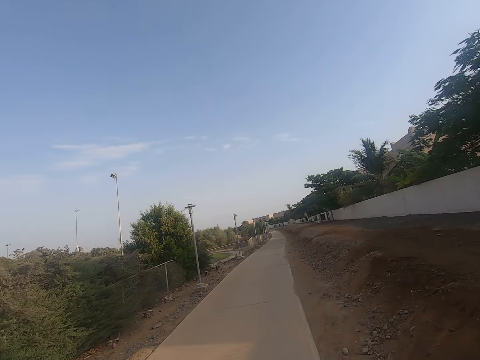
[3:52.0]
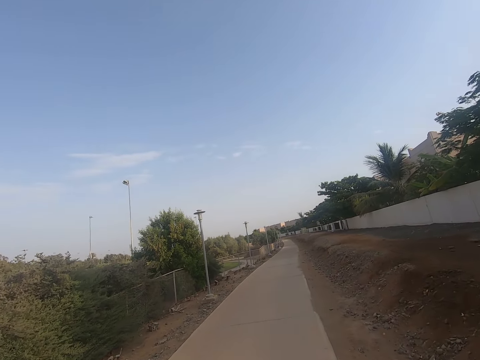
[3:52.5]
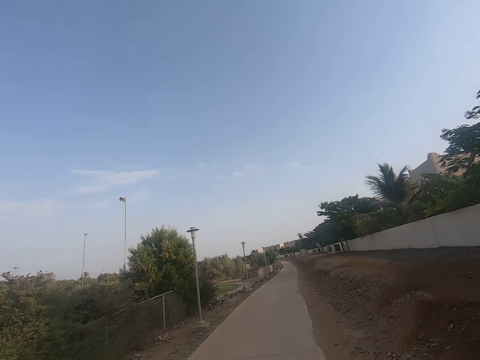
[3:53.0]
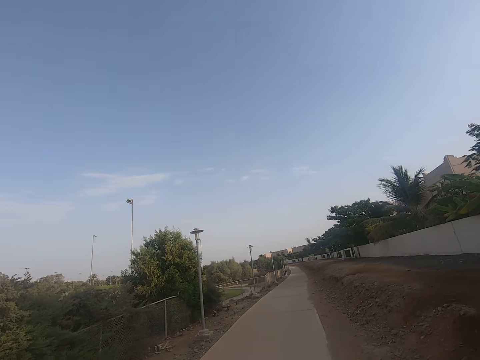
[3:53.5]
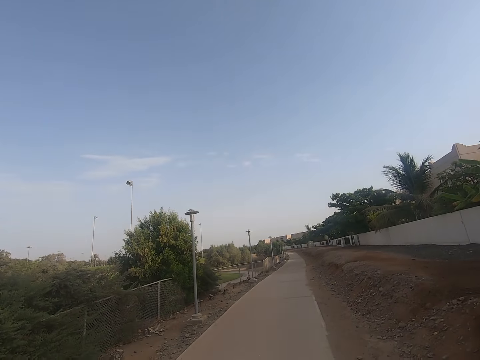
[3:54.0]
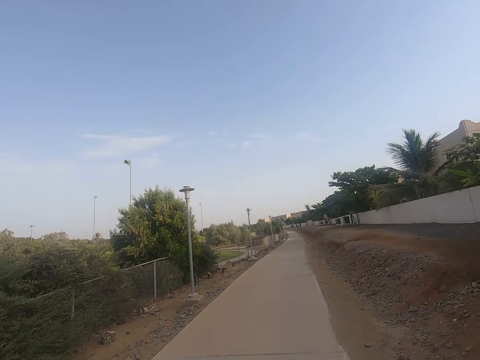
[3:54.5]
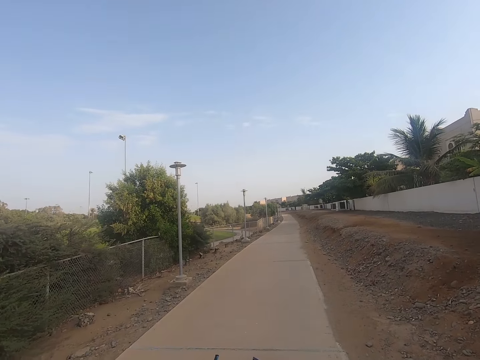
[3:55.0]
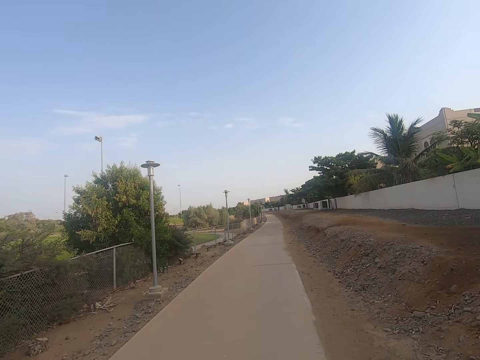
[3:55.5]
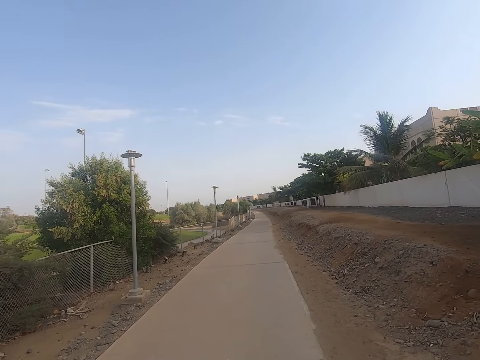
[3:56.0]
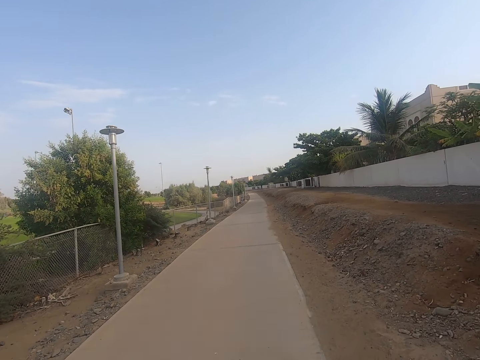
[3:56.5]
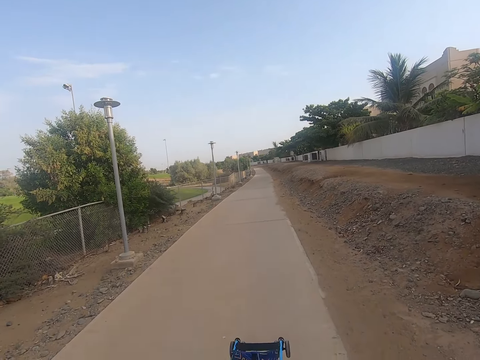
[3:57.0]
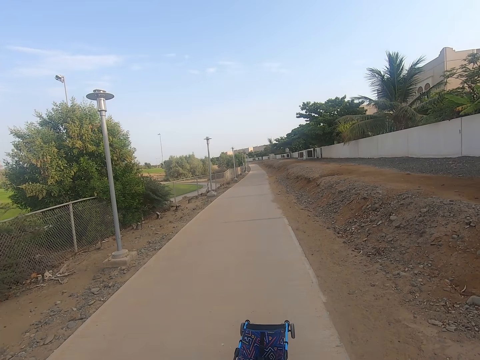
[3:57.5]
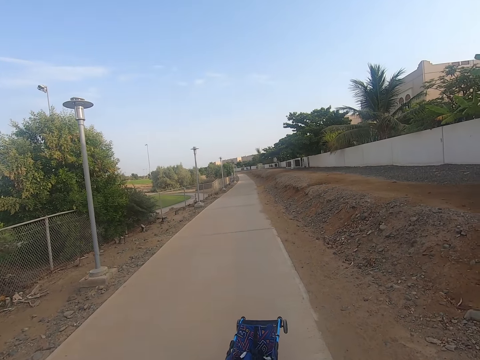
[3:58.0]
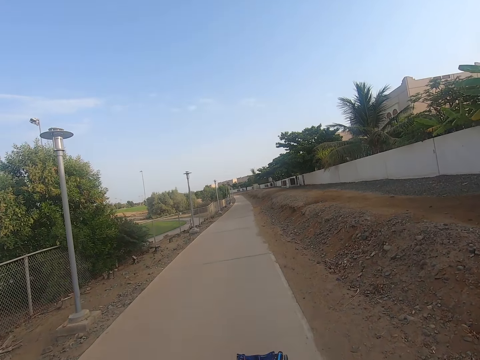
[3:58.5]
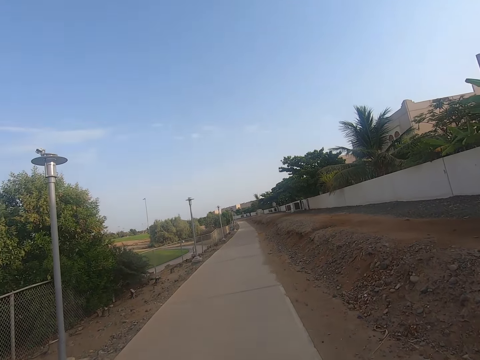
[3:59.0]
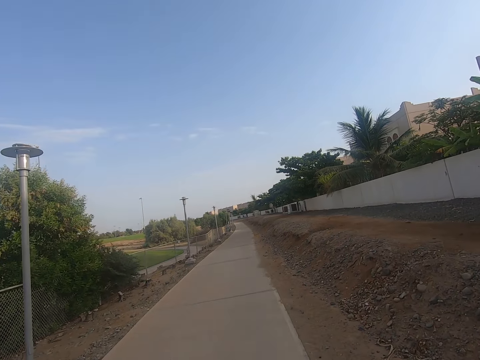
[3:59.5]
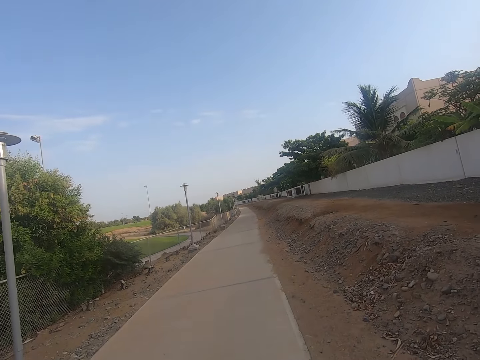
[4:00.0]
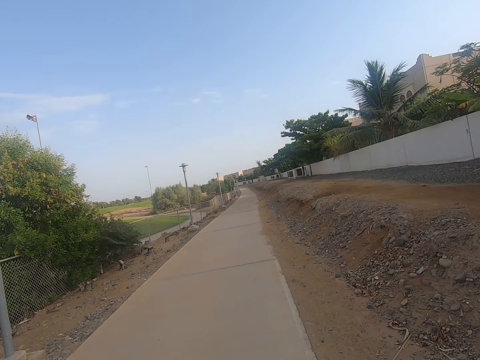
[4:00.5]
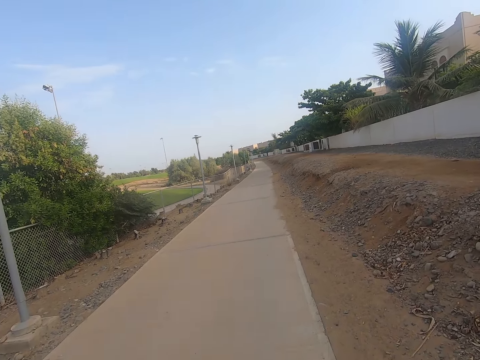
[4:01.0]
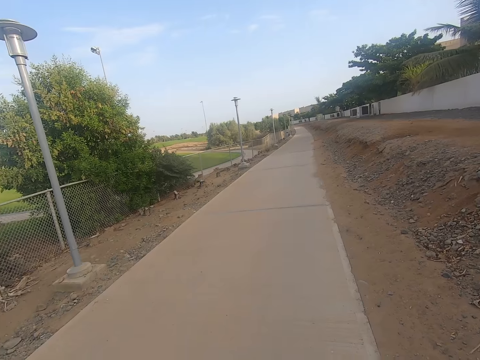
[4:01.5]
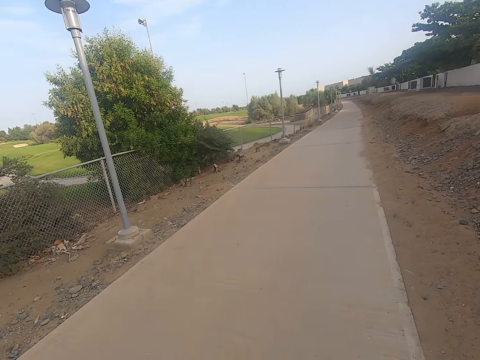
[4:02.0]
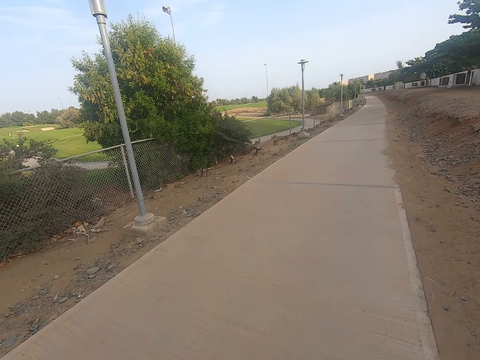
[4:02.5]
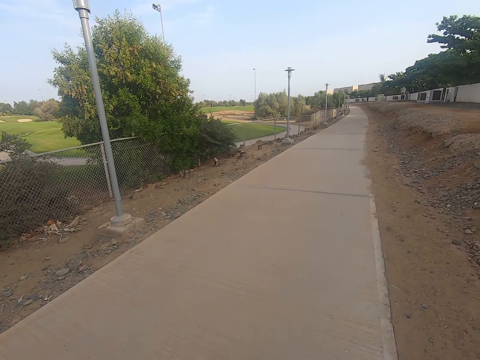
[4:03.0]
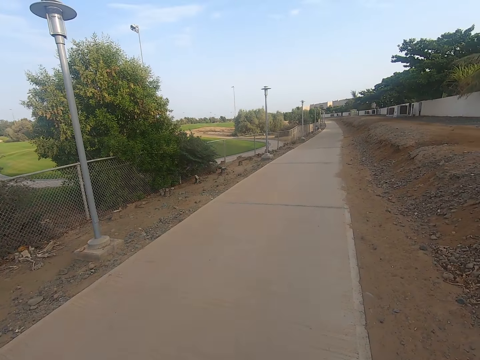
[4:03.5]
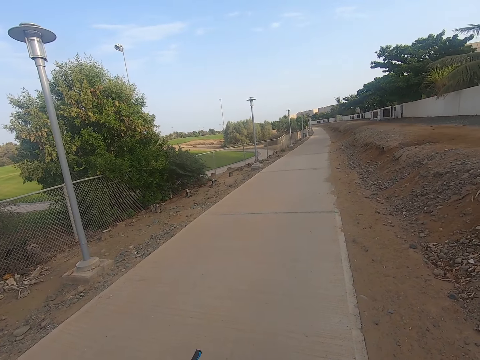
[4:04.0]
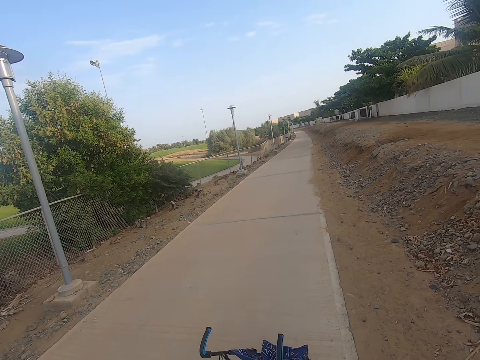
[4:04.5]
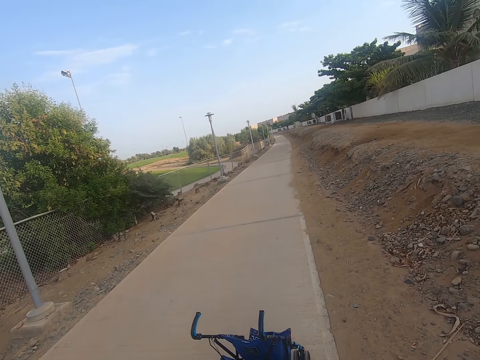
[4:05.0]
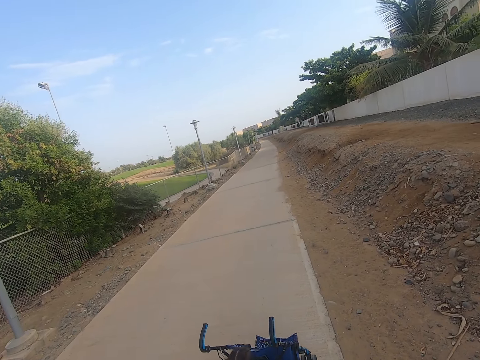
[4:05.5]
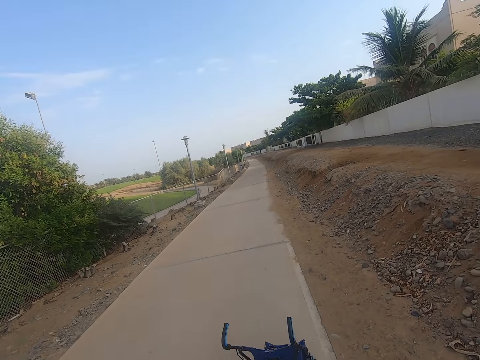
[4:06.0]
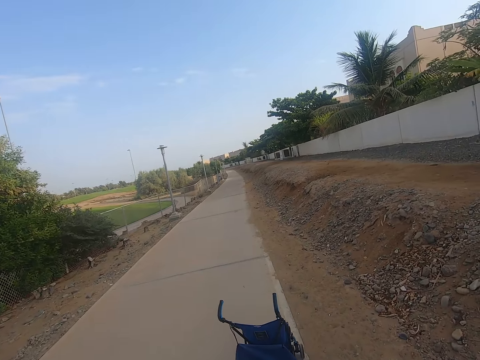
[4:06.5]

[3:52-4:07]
The camera wearer pushes the baby stroller along the pavement.

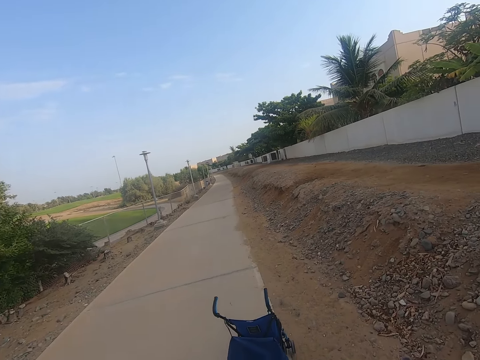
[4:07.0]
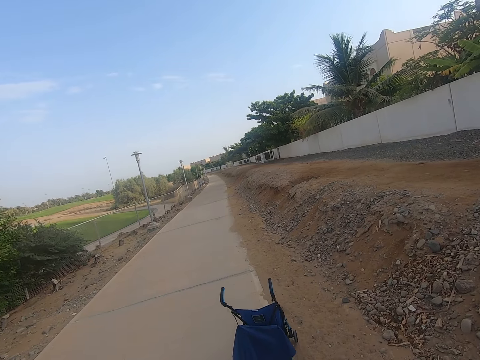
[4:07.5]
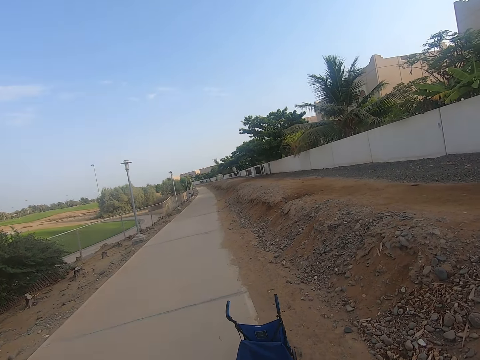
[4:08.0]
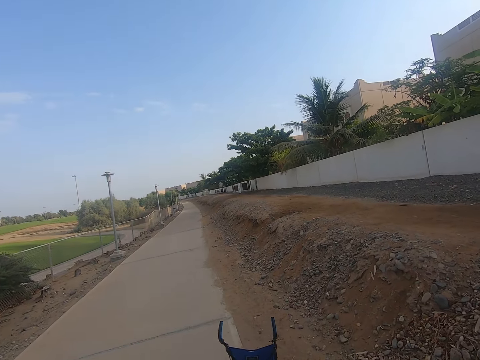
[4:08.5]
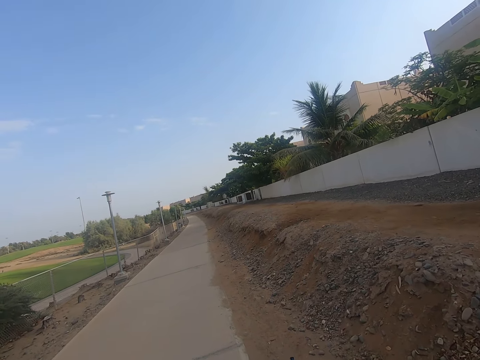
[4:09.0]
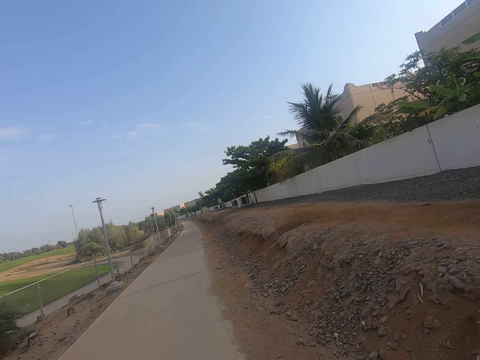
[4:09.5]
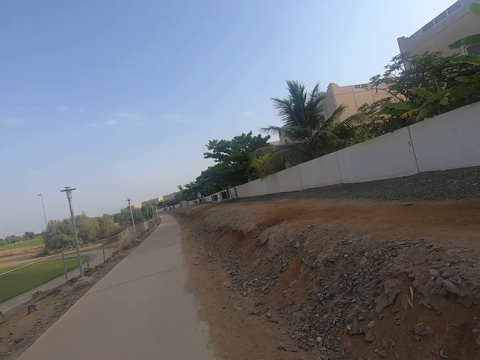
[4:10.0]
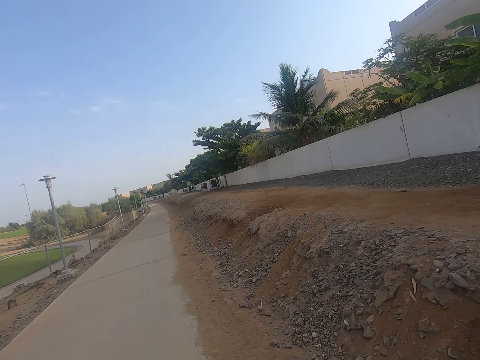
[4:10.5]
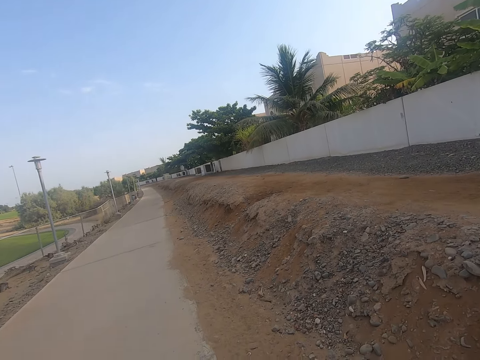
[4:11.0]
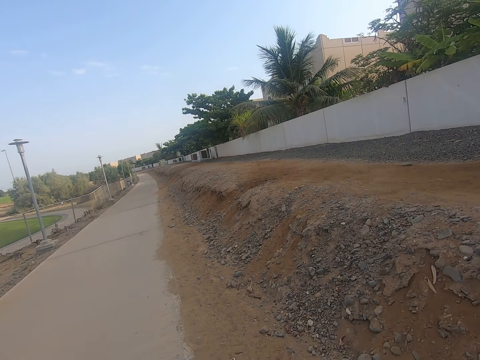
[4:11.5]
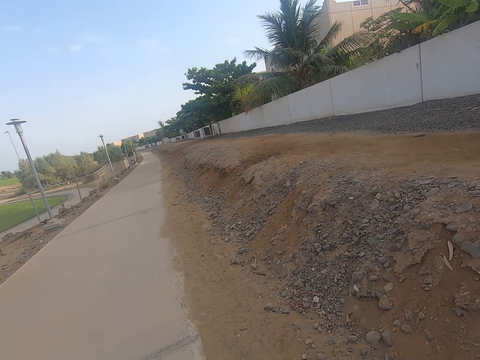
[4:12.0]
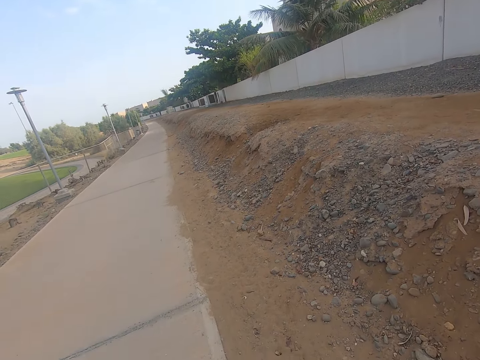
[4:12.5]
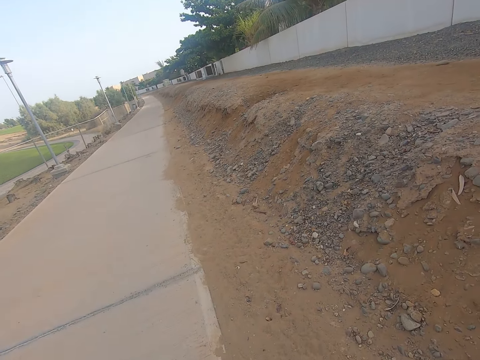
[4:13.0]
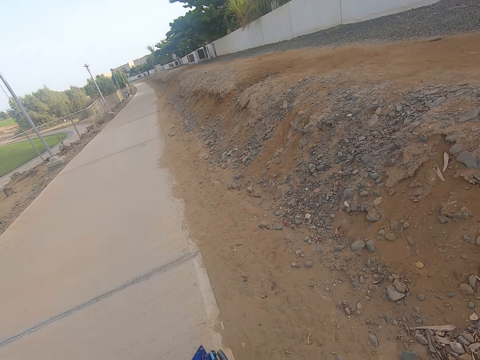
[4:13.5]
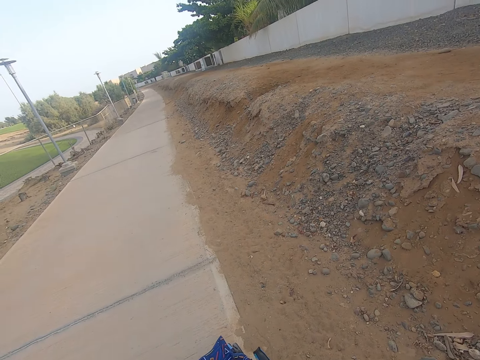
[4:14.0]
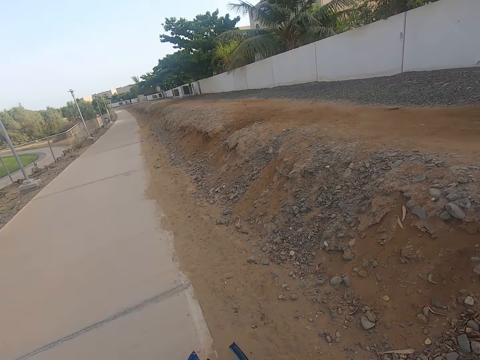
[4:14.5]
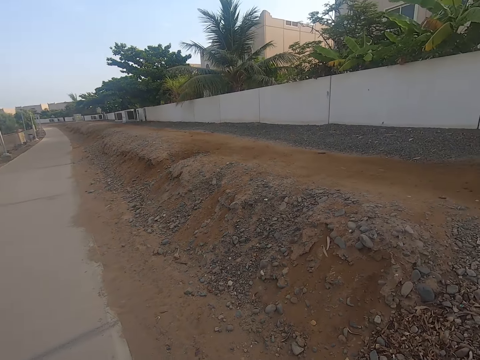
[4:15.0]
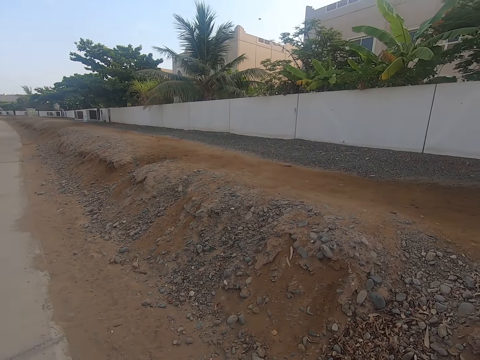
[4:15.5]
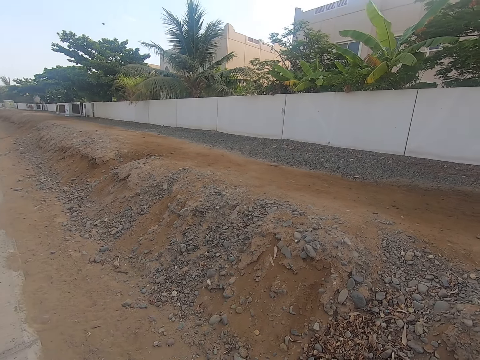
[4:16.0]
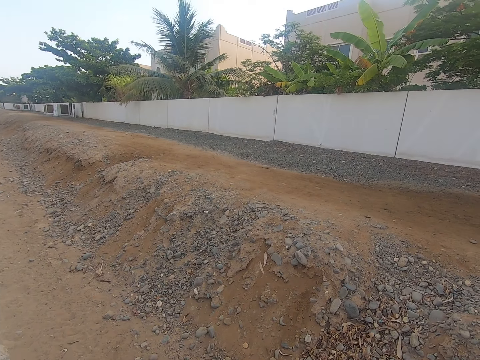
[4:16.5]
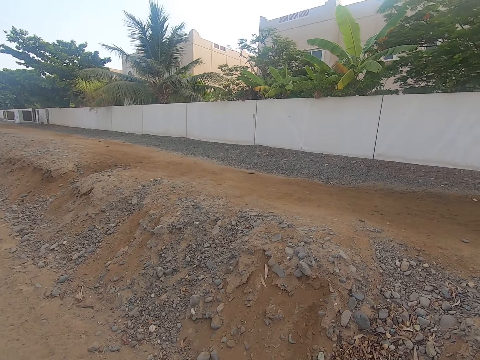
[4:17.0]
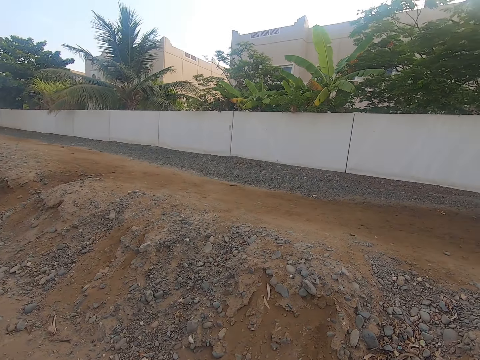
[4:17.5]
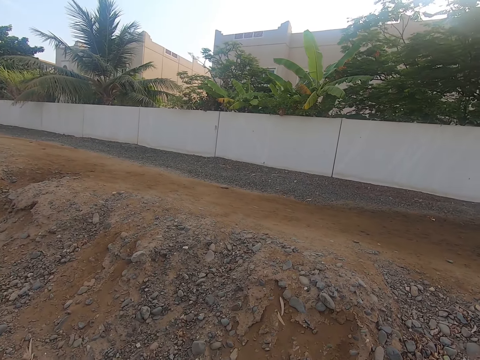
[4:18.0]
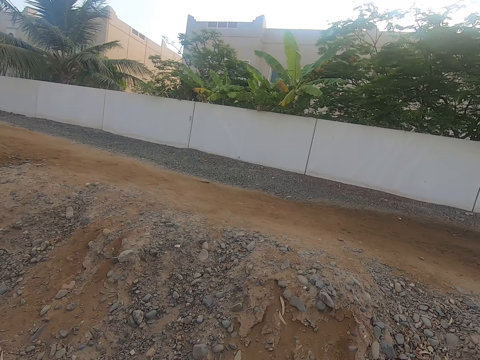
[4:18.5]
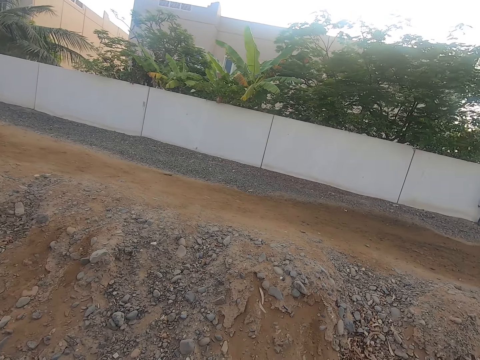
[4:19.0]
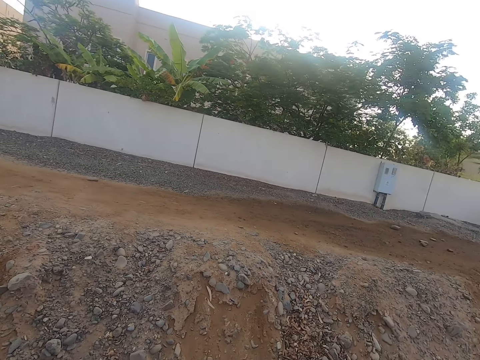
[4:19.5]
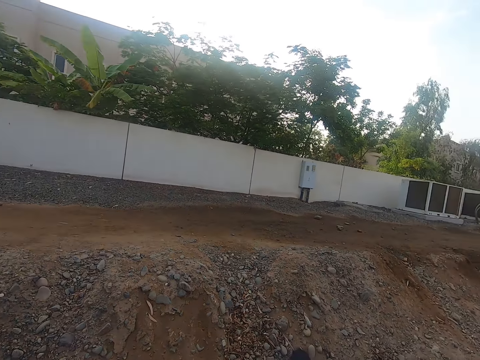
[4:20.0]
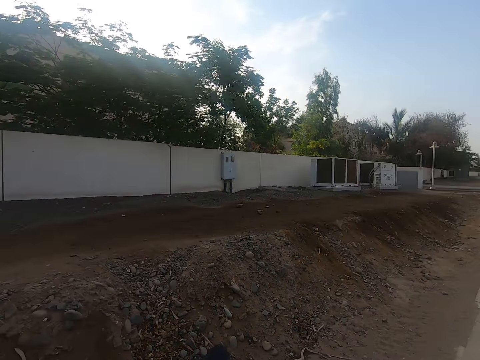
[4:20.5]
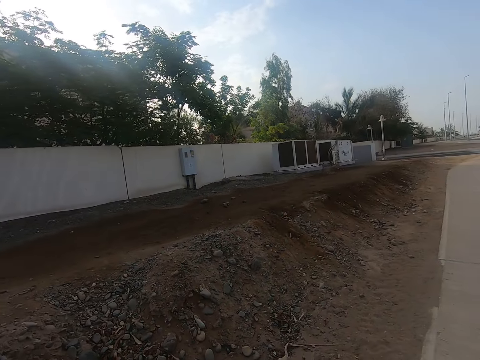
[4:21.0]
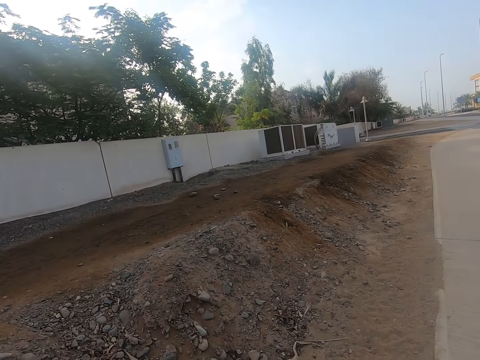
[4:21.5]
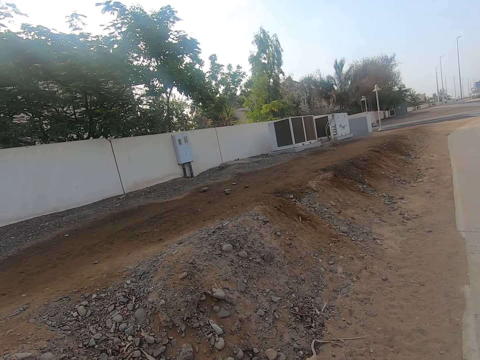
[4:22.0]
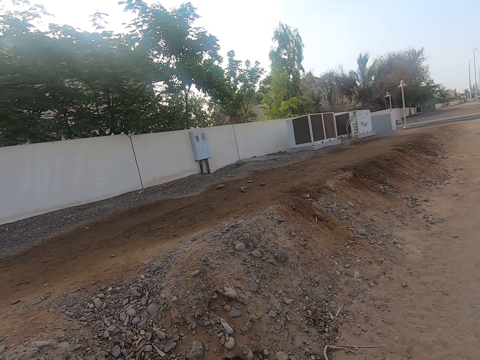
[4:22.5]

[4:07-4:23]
The camera wearer stops the baby stroller. They move the camera around. They look around.
